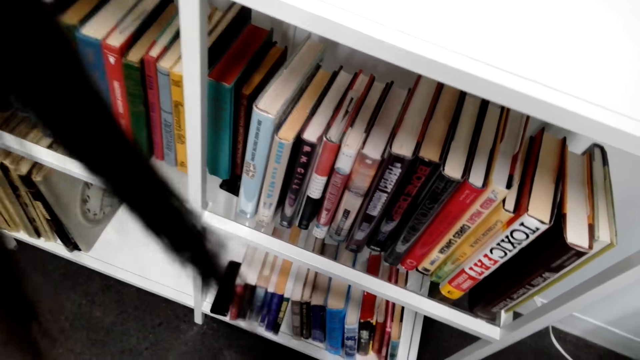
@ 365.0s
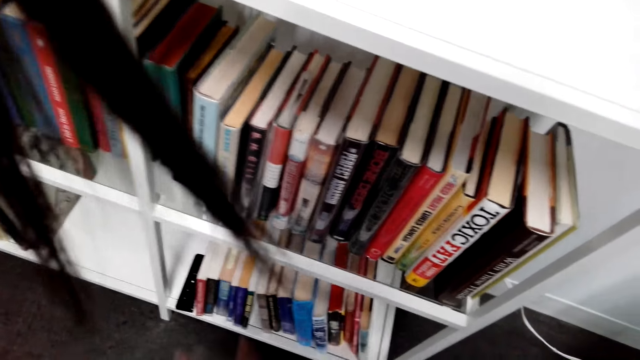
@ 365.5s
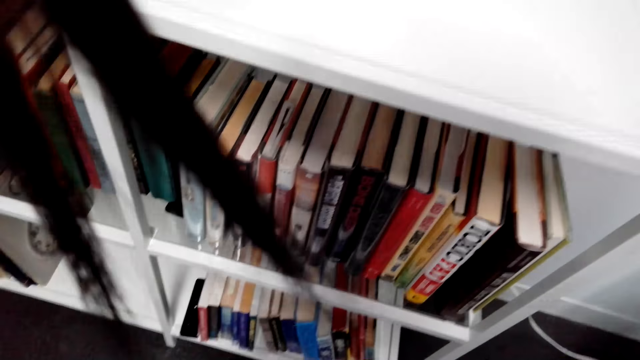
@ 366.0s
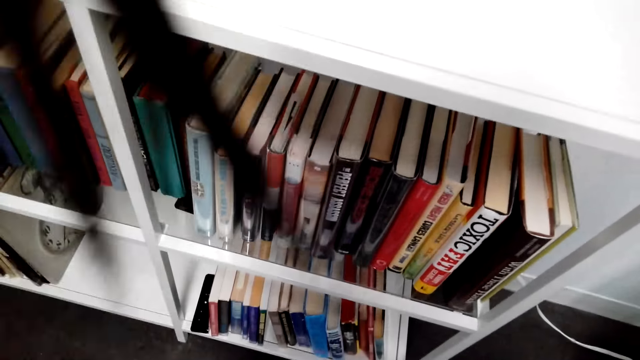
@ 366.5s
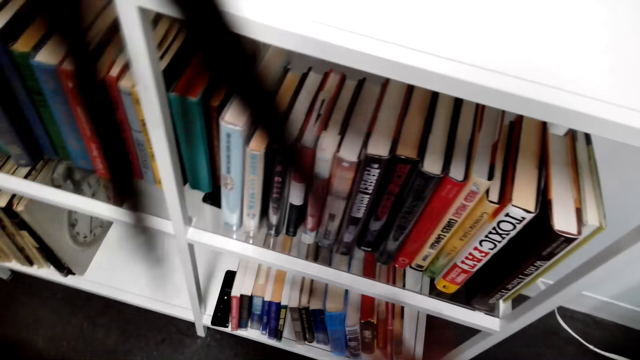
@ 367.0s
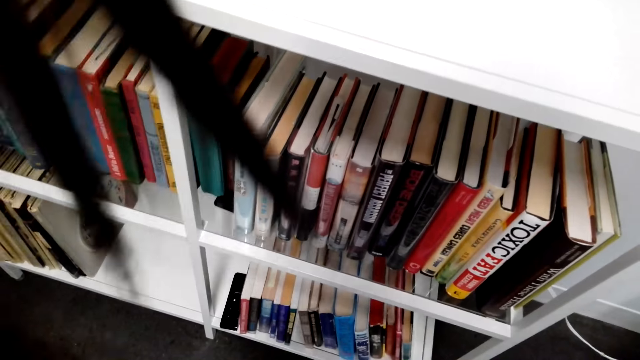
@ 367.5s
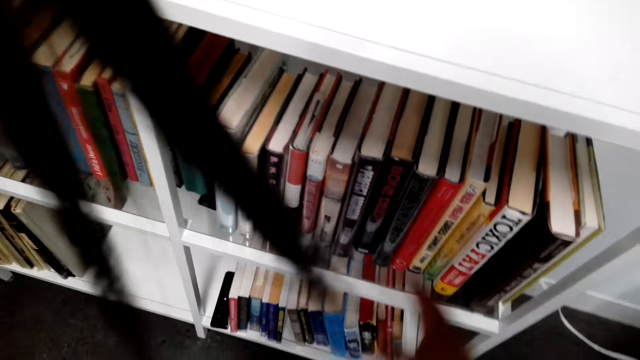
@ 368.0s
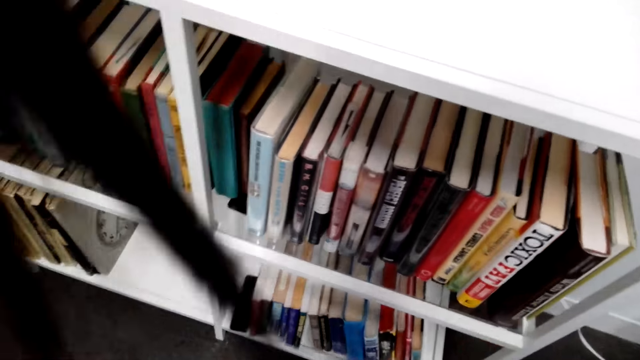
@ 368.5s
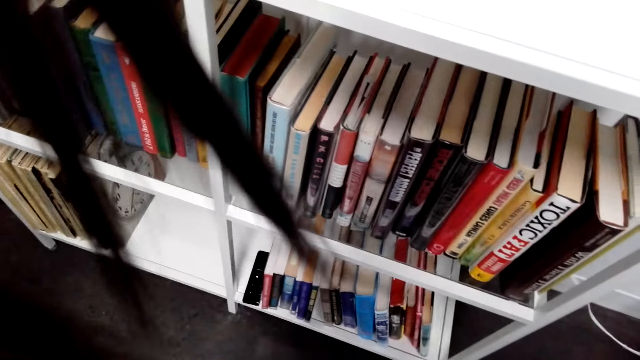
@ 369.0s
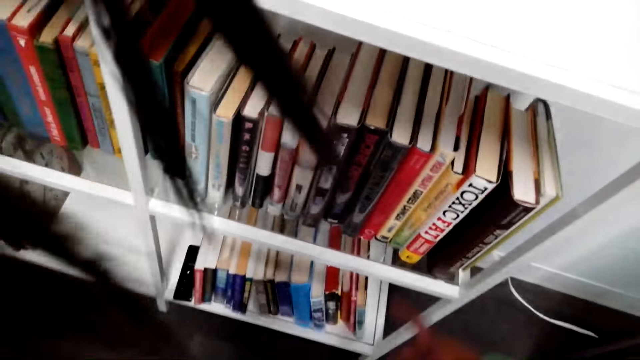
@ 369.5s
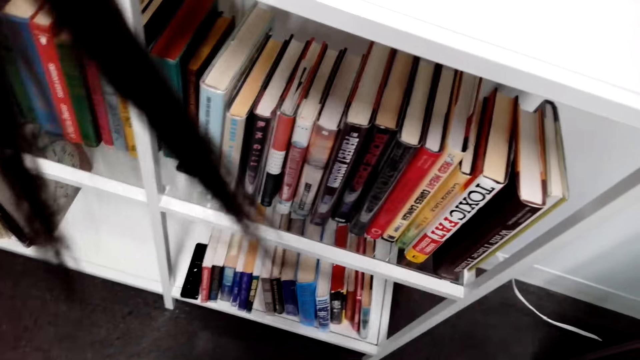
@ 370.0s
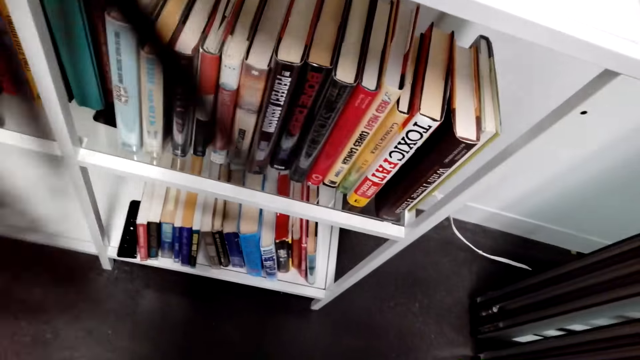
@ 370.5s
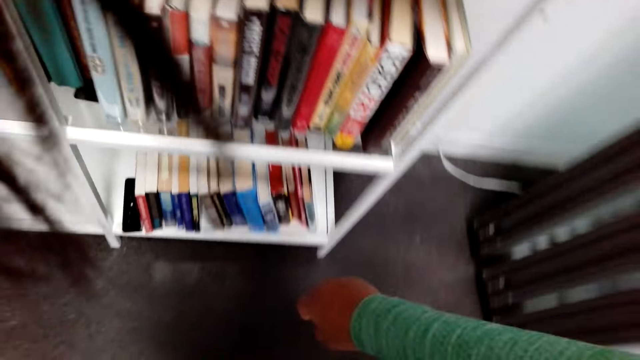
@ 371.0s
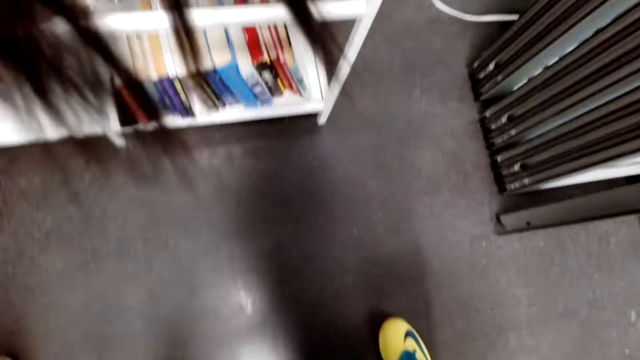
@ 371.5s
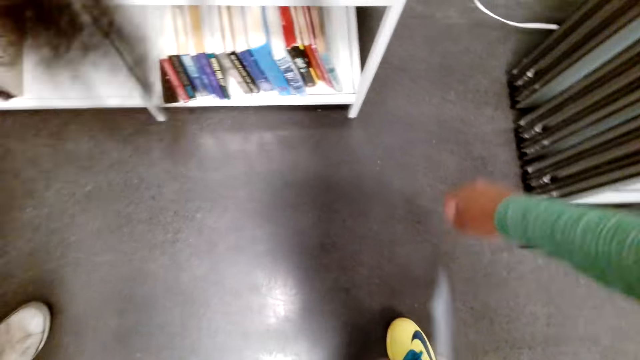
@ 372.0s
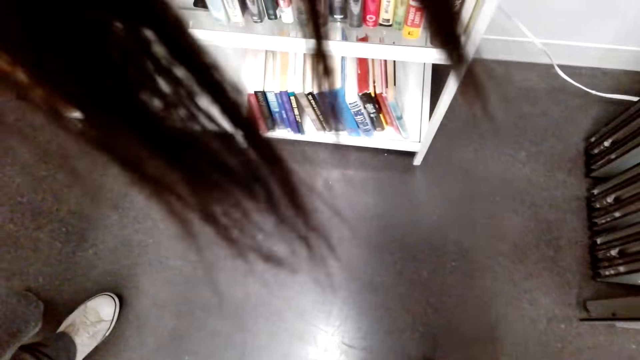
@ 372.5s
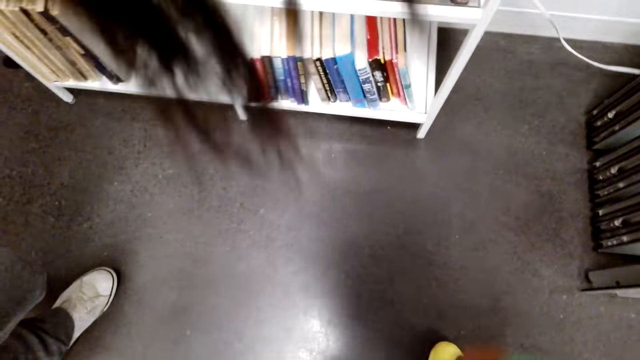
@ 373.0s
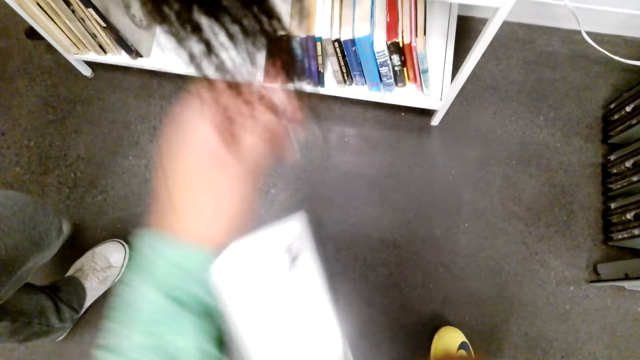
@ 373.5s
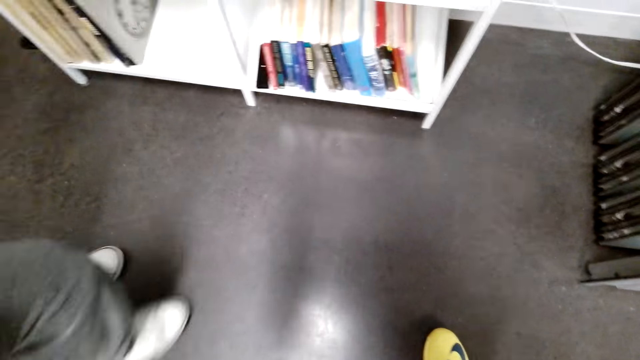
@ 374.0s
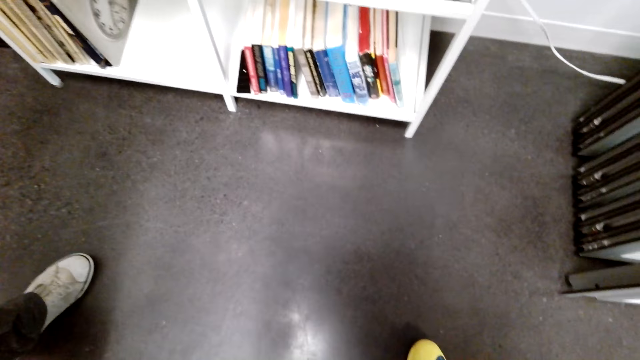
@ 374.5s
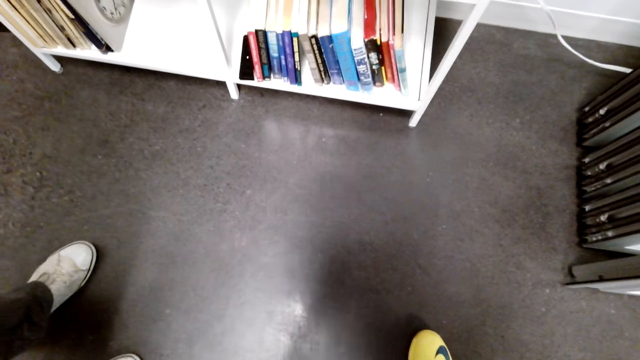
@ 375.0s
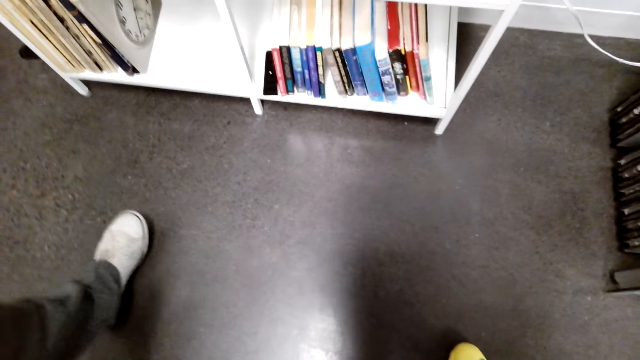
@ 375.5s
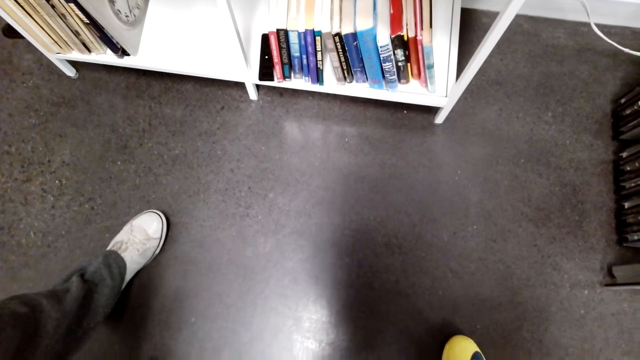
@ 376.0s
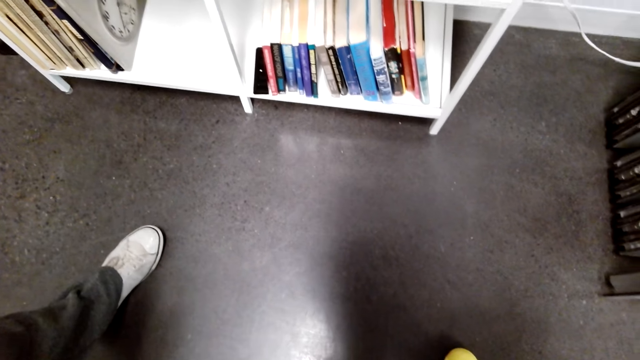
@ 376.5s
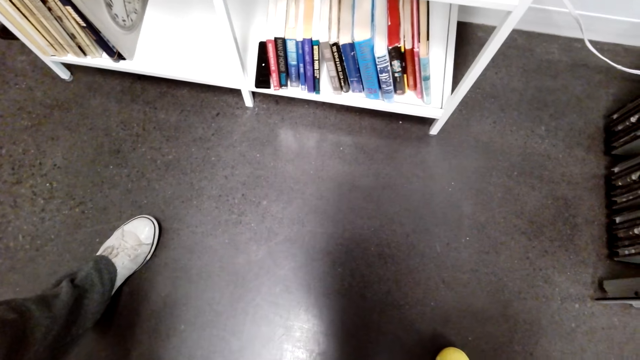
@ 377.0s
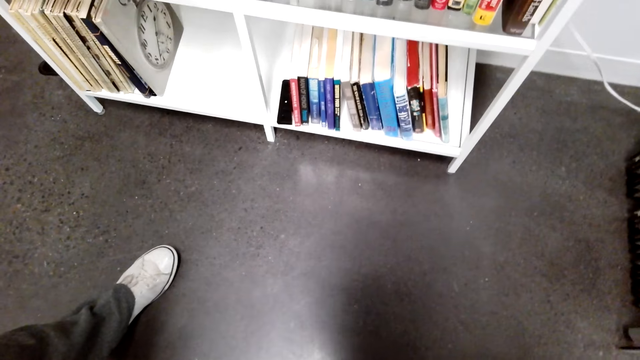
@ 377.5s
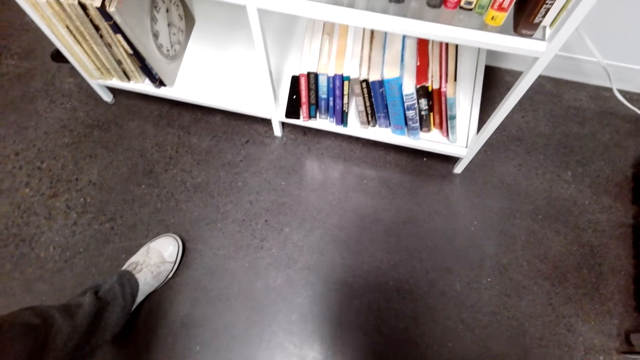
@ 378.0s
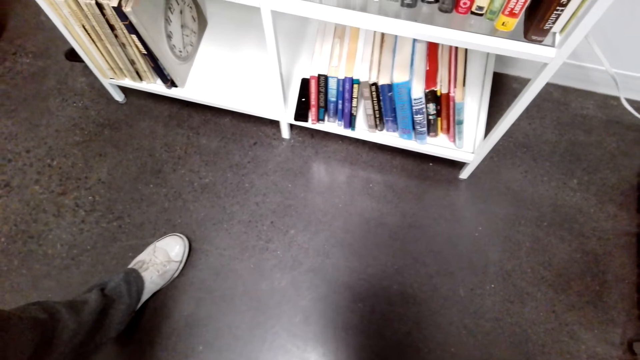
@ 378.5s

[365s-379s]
The camera wearer moves the hand to the books. They point at the books. They move the hand up. A person moves on the floor. The person moves his leg.

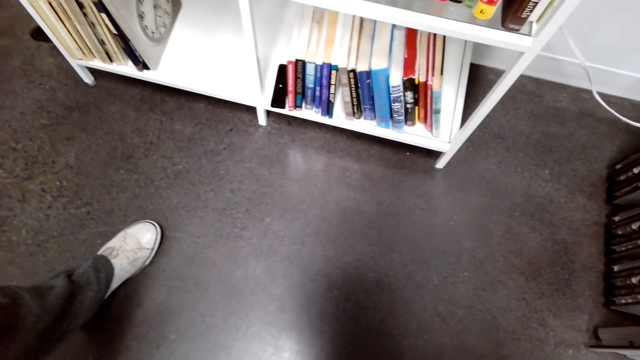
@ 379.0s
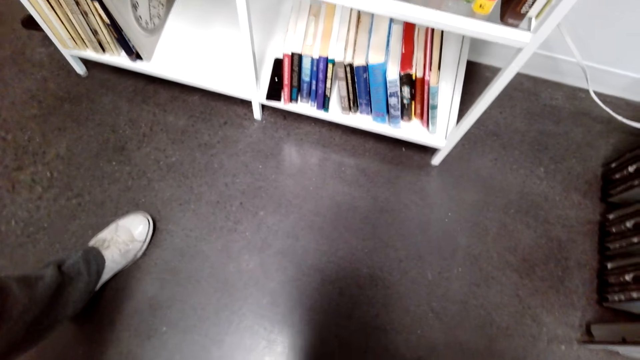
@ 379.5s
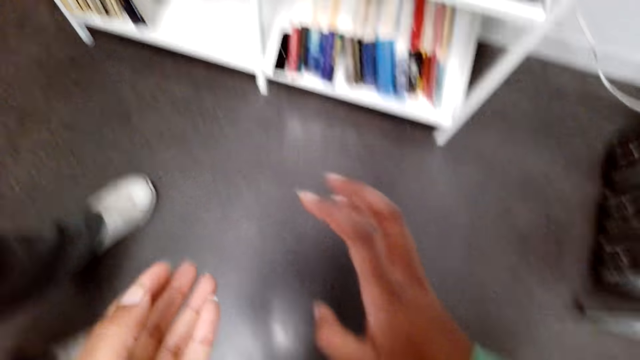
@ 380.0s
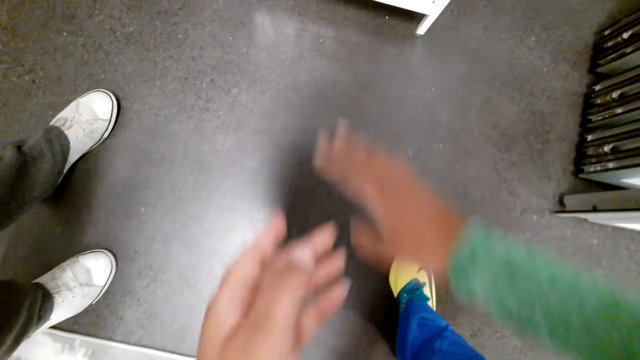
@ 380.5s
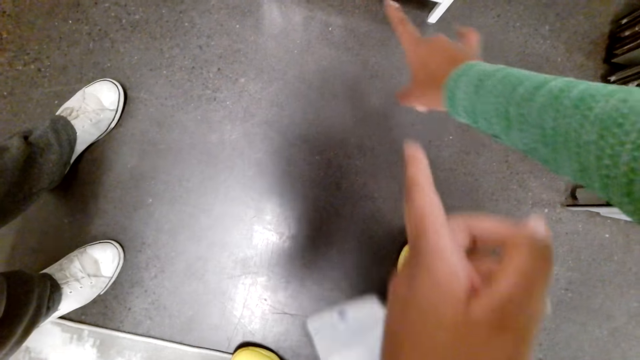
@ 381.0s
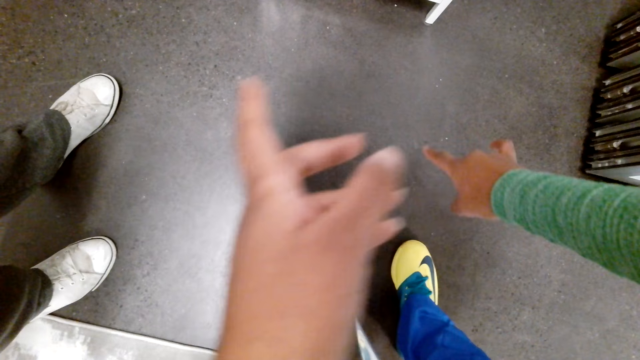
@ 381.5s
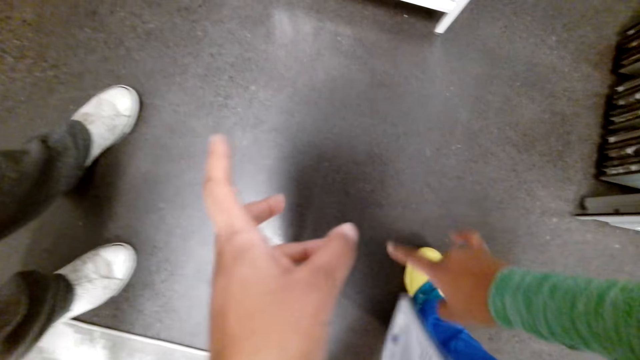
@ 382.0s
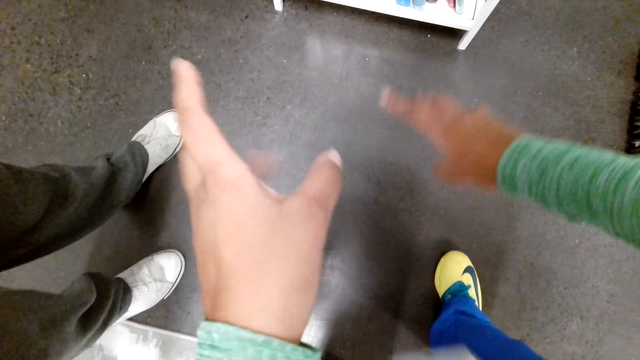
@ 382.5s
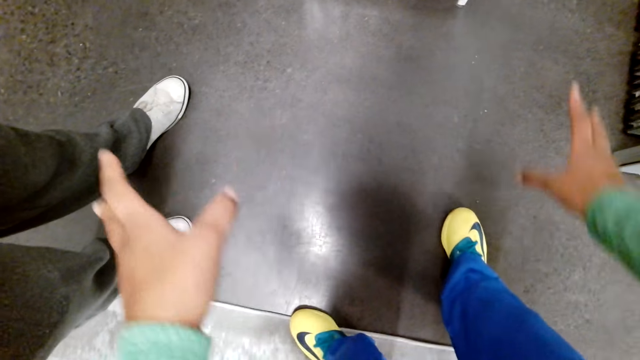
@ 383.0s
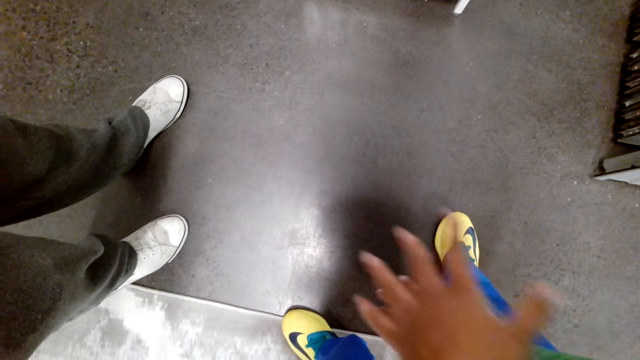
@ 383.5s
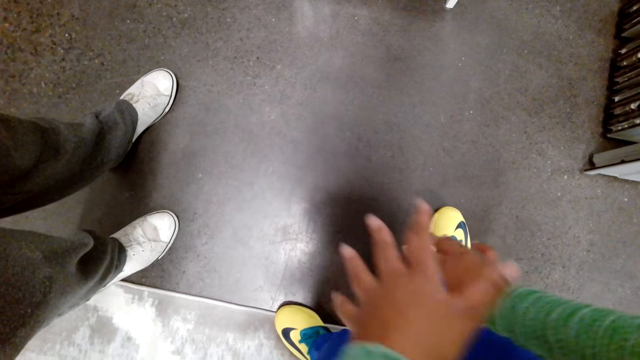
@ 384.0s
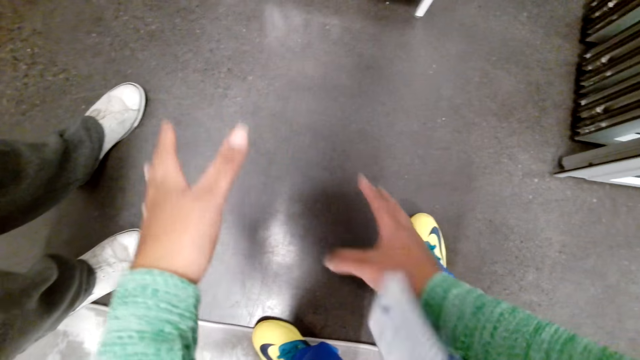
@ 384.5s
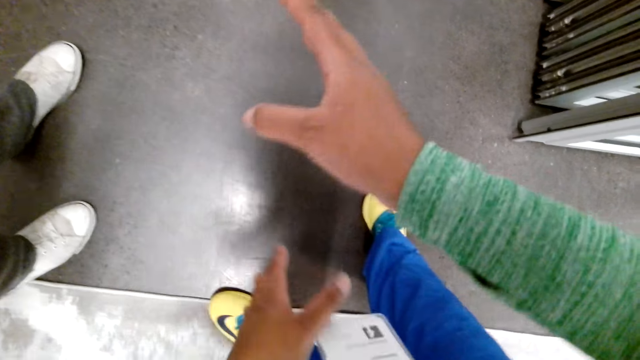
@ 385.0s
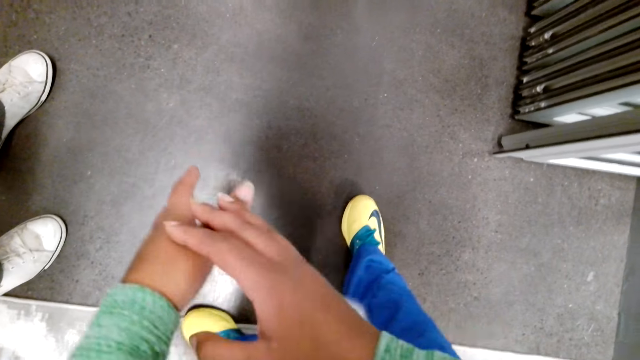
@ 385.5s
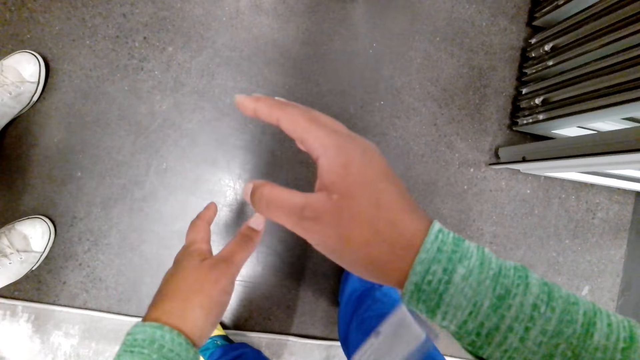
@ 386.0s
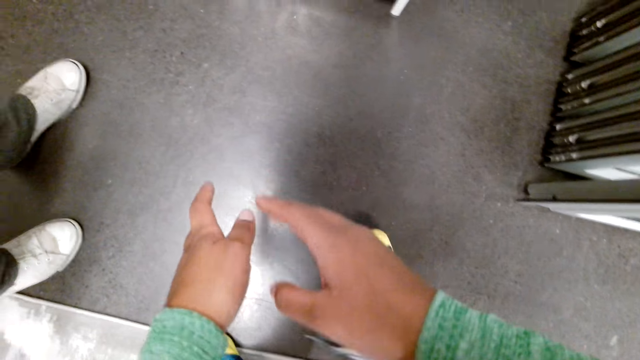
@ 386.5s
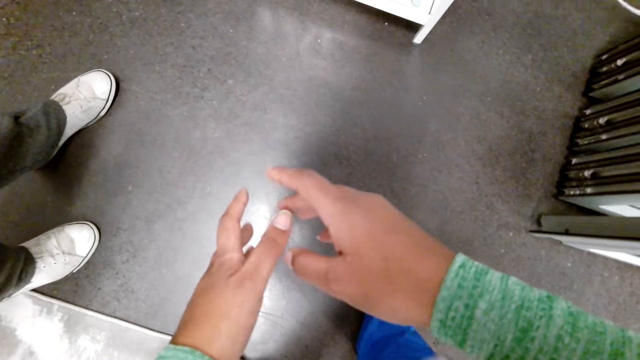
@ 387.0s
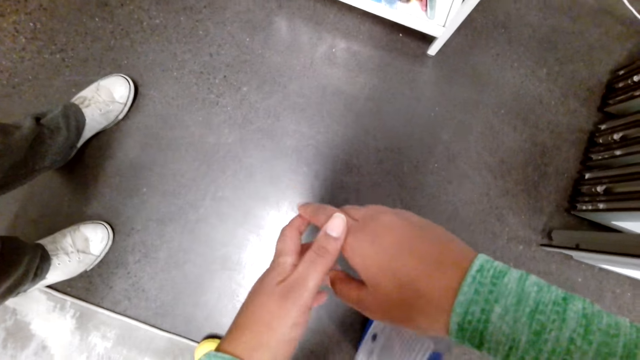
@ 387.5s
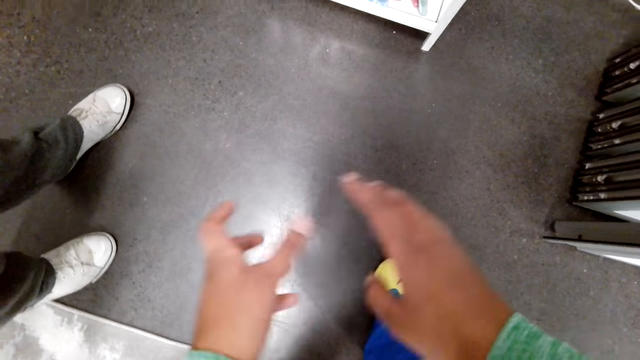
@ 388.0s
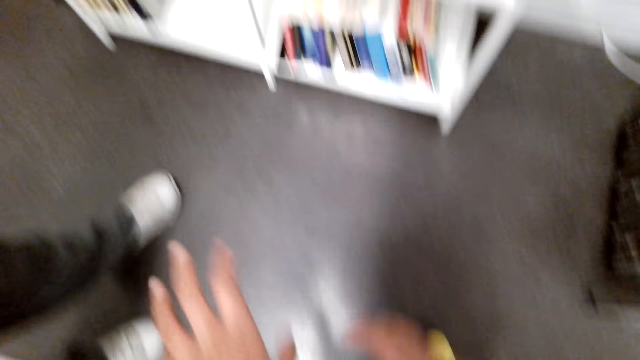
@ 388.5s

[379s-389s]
The camera wearer moves her hands. She converses with the man.
